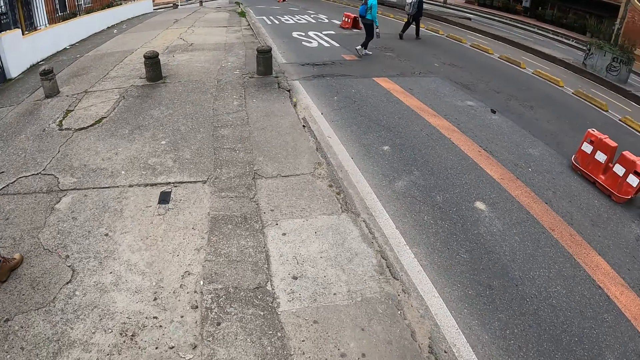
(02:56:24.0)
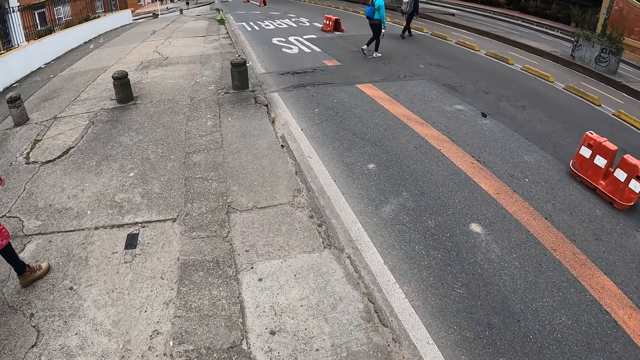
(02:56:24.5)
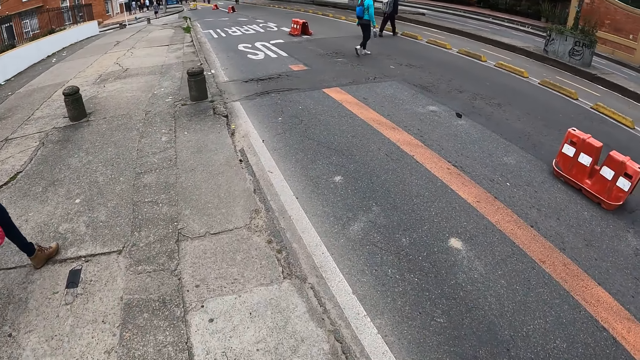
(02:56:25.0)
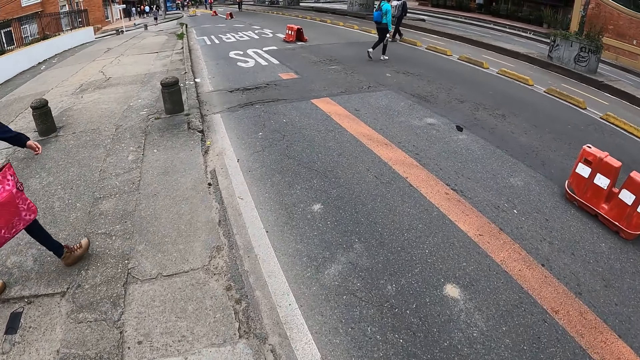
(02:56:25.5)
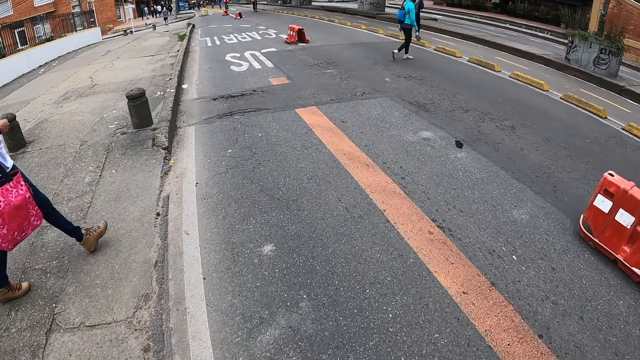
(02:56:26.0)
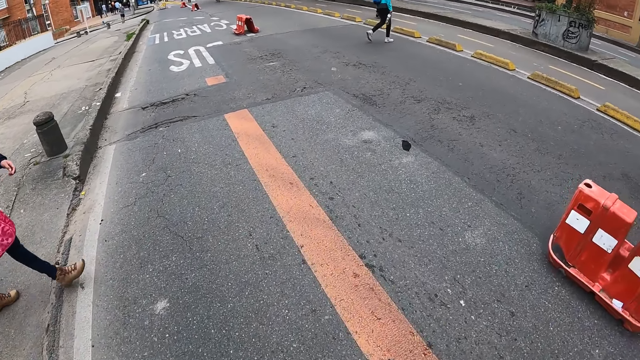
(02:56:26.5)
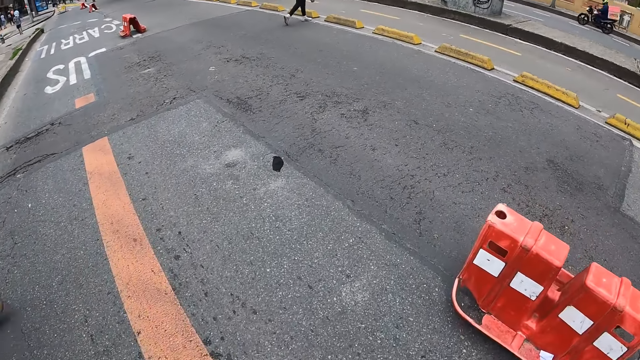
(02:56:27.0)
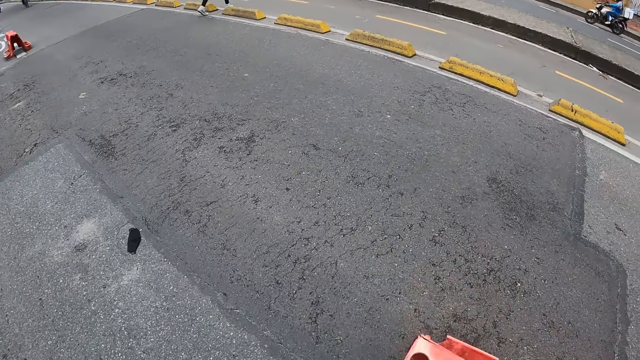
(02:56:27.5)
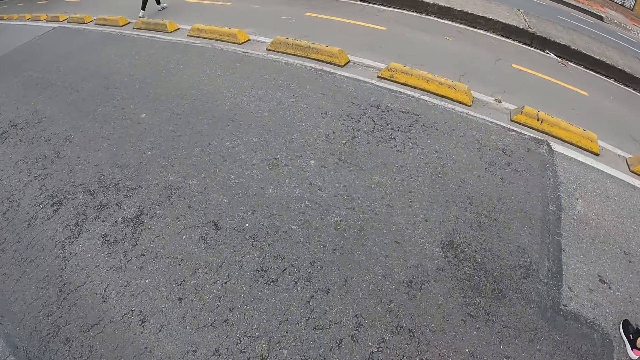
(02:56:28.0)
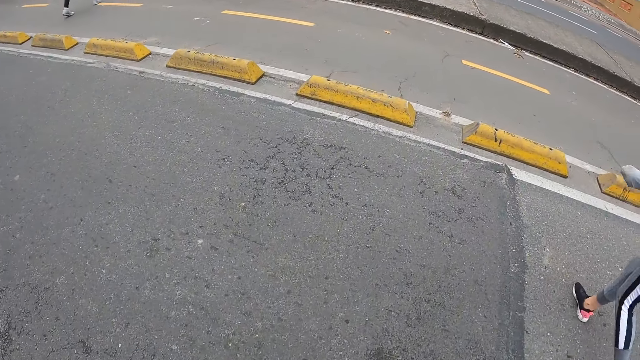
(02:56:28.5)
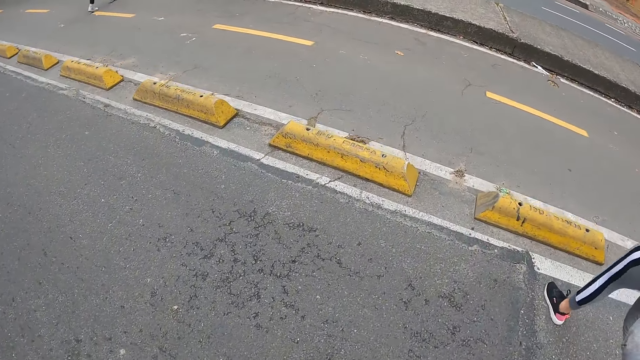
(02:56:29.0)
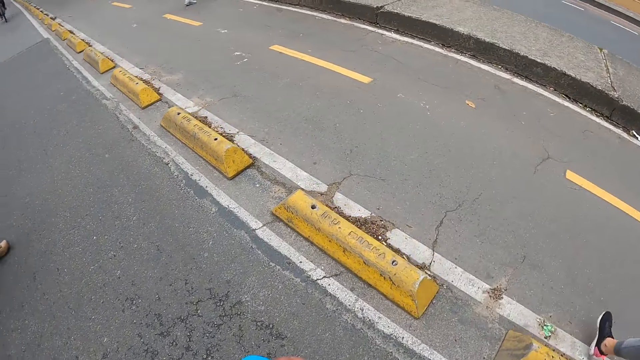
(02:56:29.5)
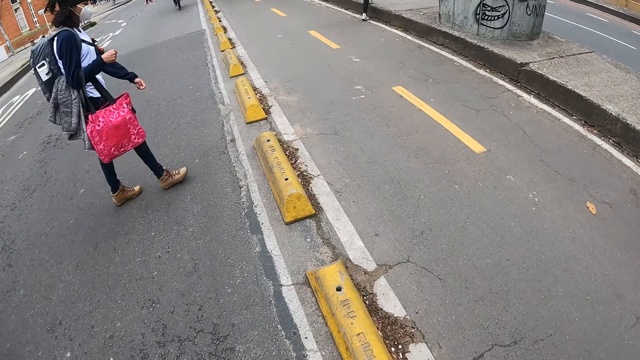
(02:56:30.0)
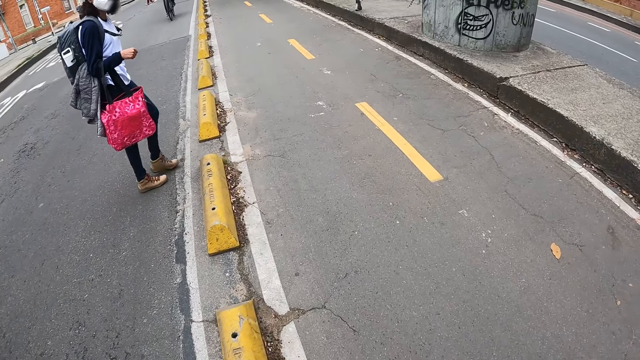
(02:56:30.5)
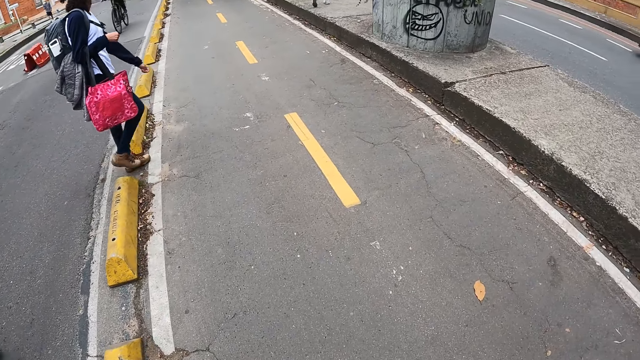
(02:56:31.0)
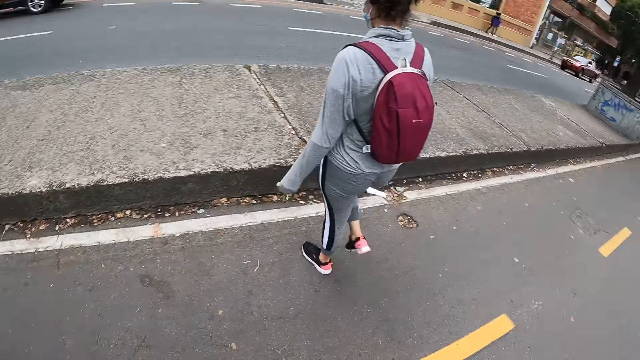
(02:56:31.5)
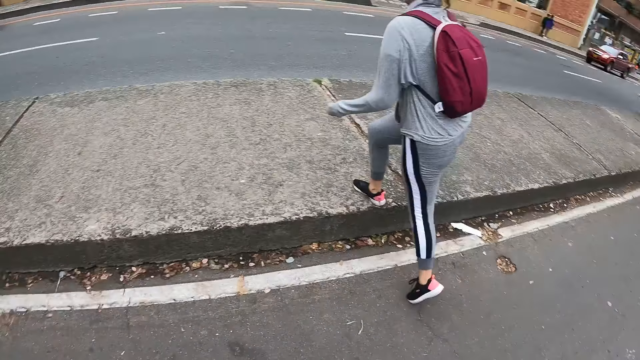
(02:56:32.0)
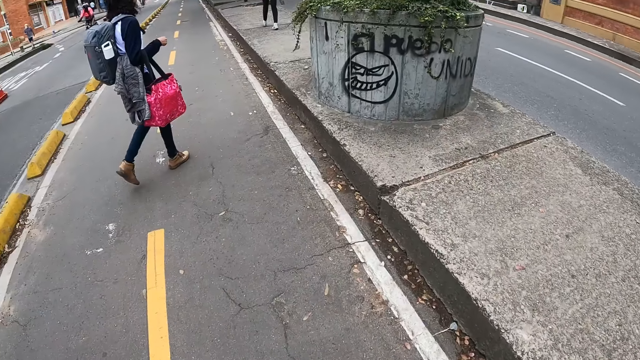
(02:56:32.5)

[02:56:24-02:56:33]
The camera wearer crosses the road. A woman crosses the road. Another woman crosses the road.

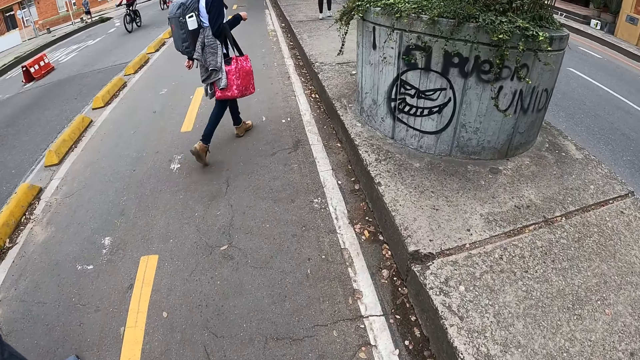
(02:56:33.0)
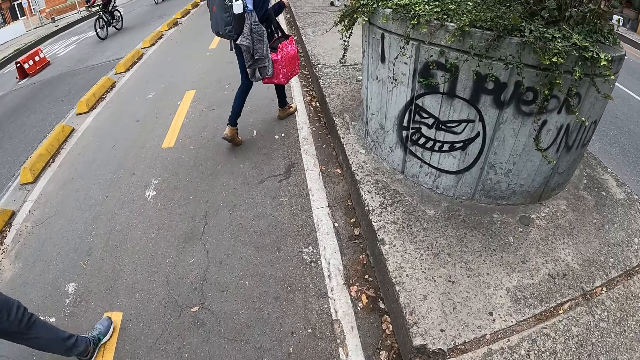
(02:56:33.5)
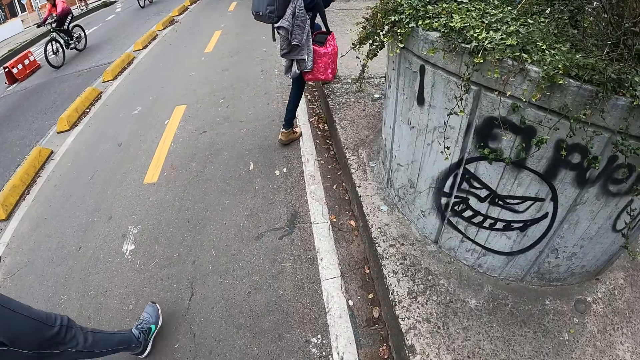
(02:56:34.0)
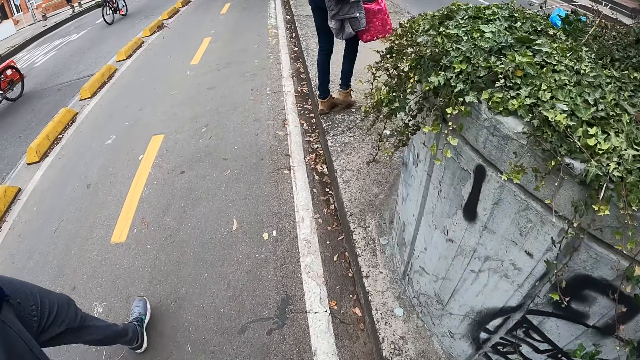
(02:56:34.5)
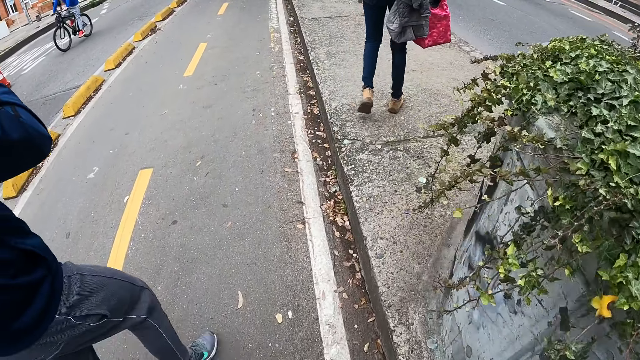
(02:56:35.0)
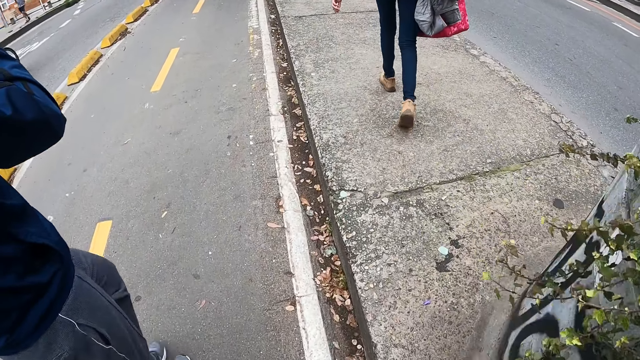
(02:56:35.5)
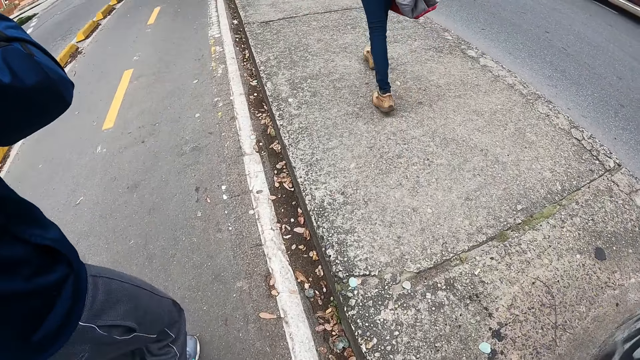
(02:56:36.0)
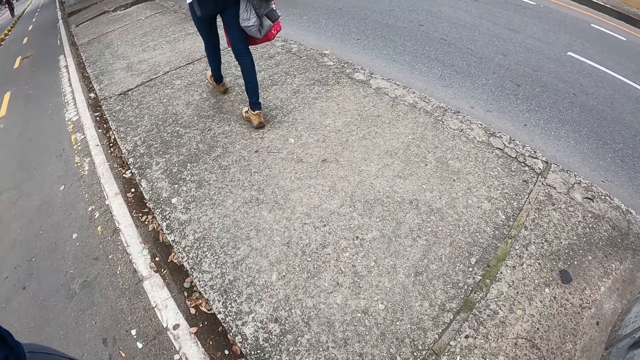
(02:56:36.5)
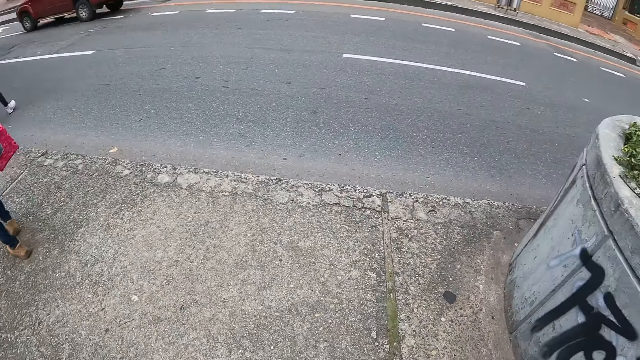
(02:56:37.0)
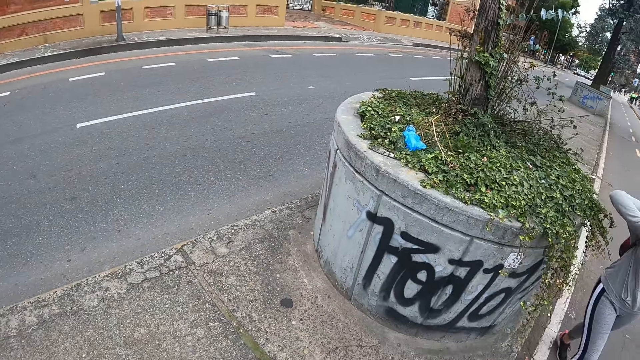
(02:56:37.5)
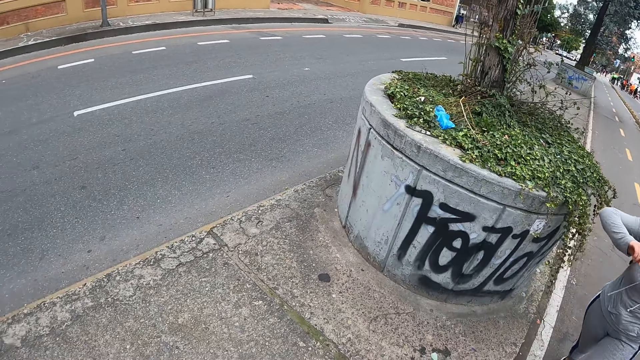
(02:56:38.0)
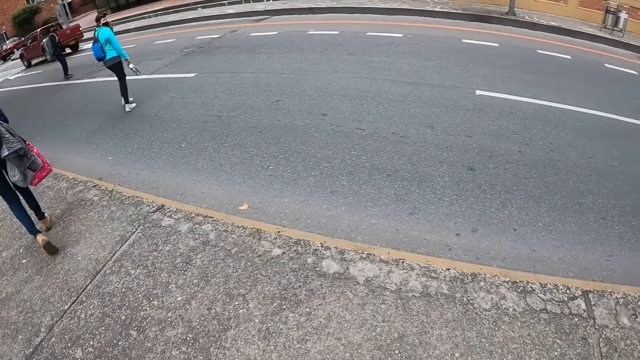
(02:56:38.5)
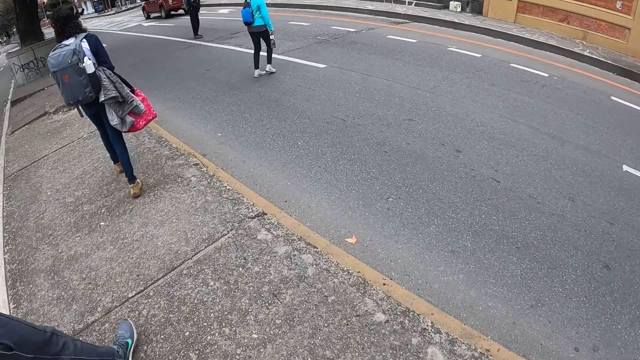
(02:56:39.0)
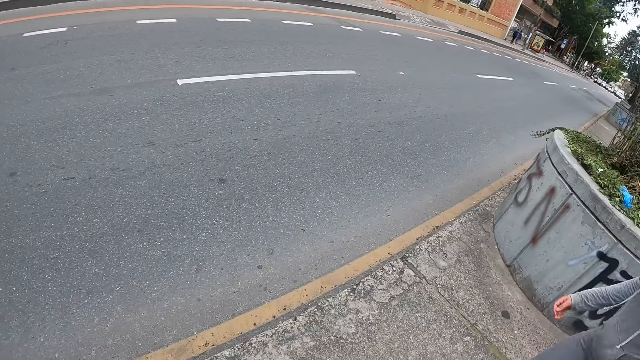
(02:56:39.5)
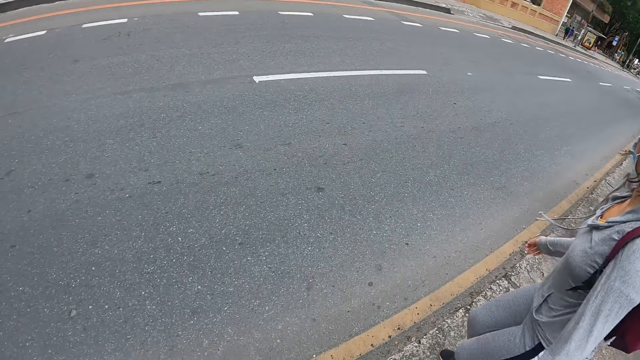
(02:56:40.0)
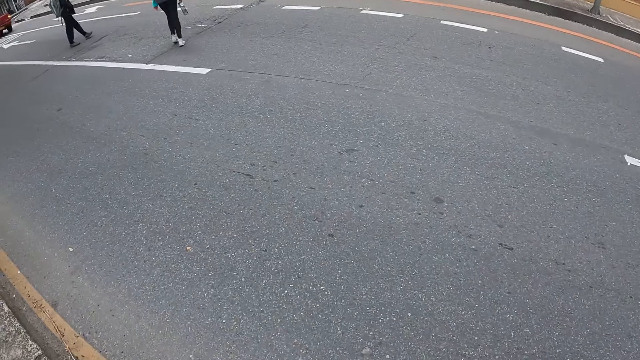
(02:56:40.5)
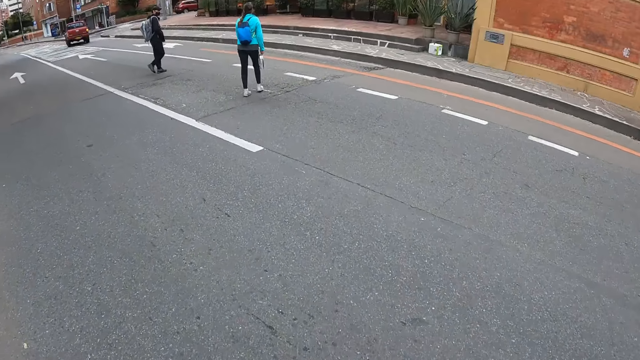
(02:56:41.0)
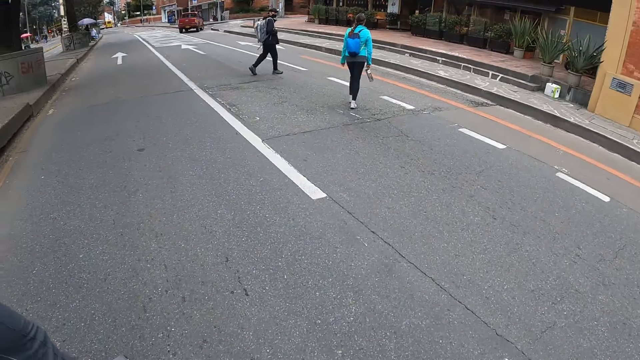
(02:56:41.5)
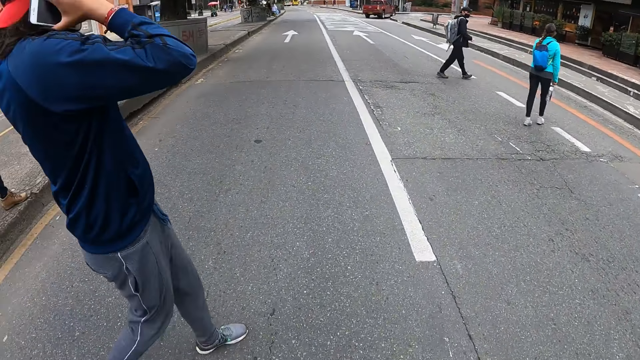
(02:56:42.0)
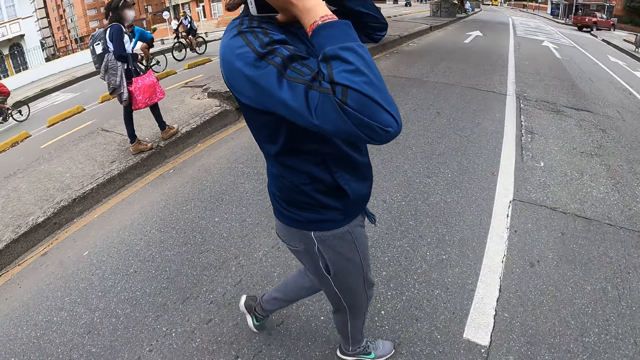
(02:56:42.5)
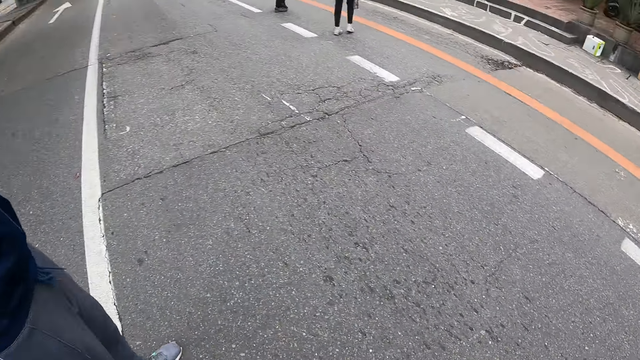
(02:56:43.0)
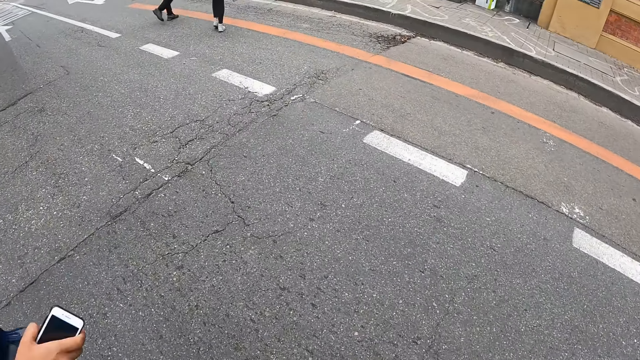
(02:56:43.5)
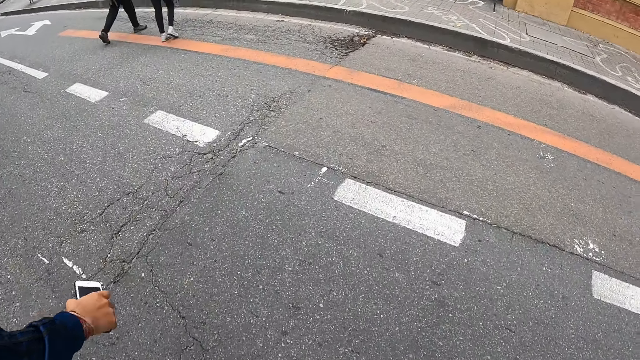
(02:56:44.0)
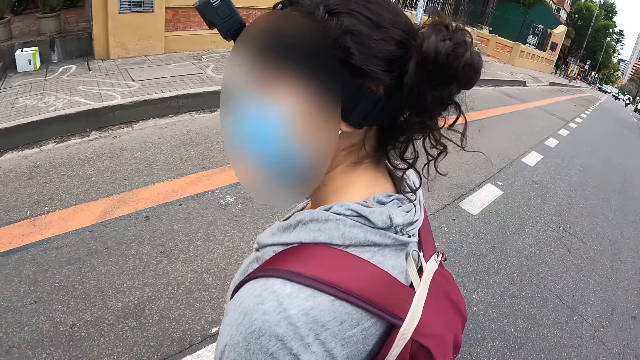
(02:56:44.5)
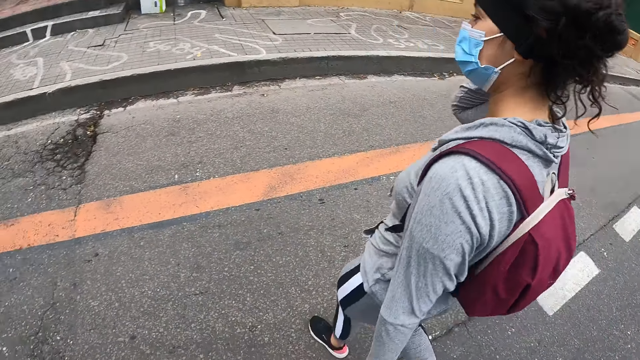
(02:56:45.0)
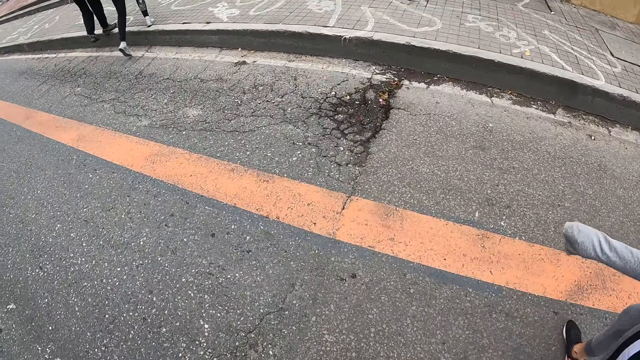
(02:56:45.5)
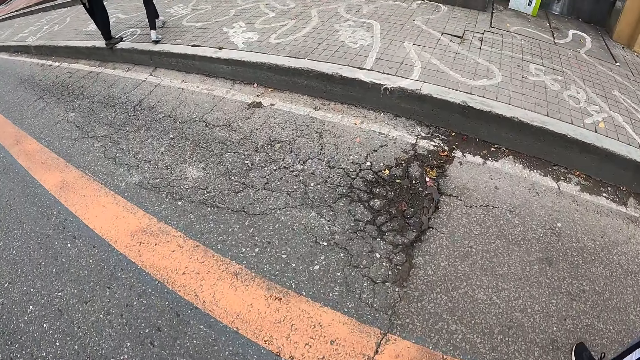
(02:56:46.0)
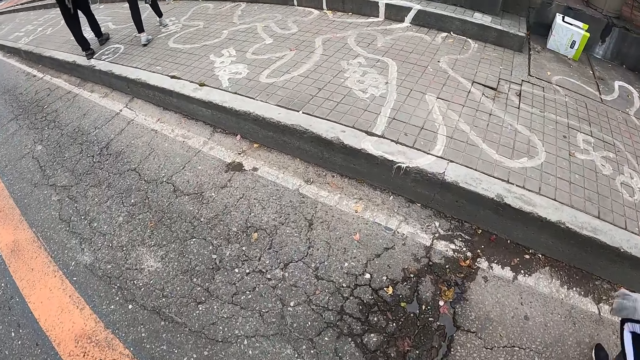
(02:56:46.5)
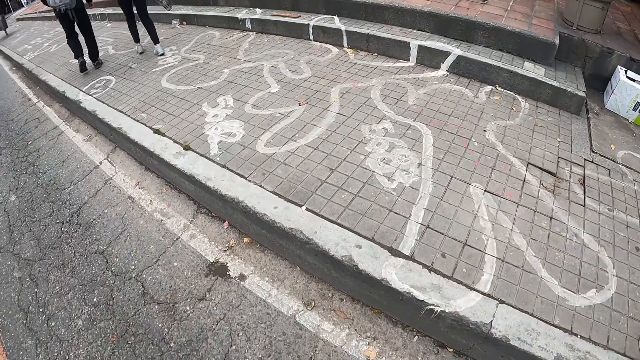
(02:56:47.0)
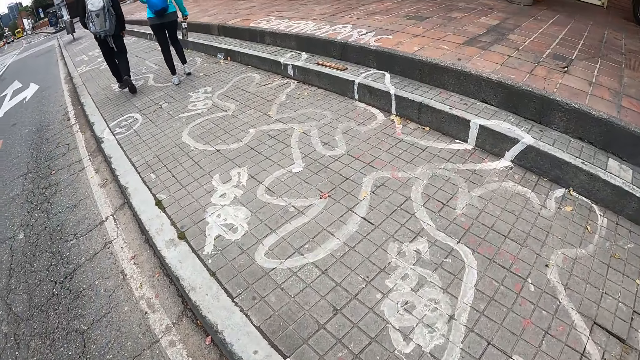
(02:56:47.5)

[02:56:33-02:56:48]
A woman walks on a median strip of the road. Another woman crosses the road. The camera wearer looks around and crosses the road. A man crosses the road. The second woman walks on a sidewalk with another man. The camera wearer crosses the road and steps on the sidewalk. A third woman steps on the walkway.
